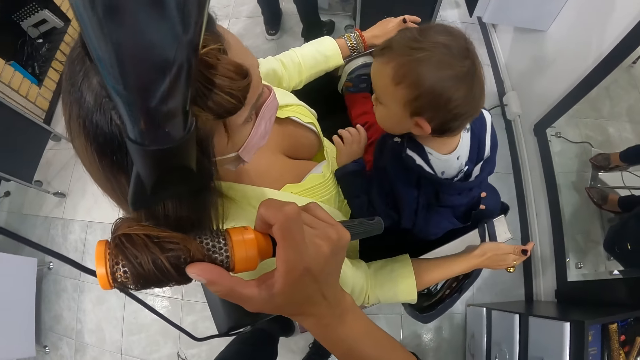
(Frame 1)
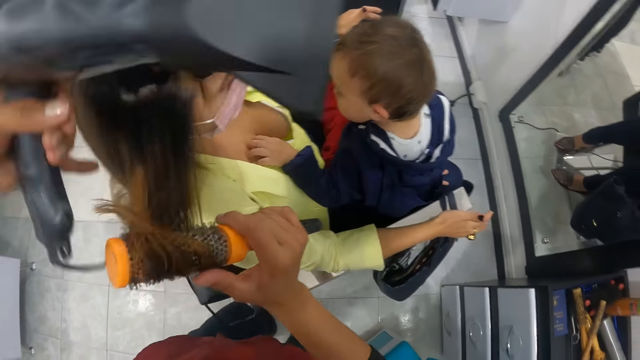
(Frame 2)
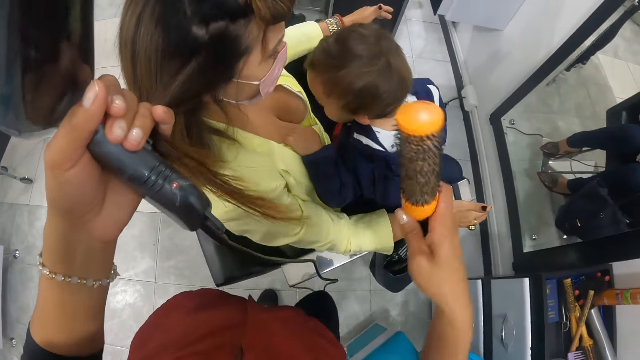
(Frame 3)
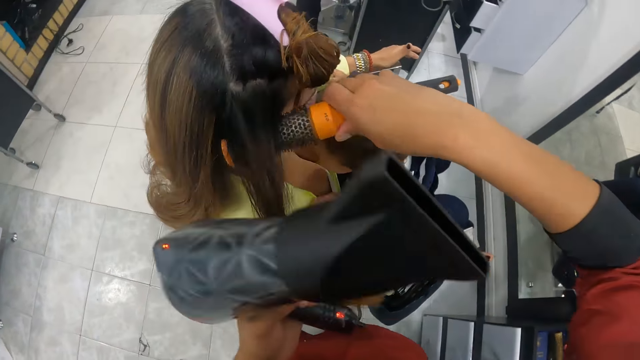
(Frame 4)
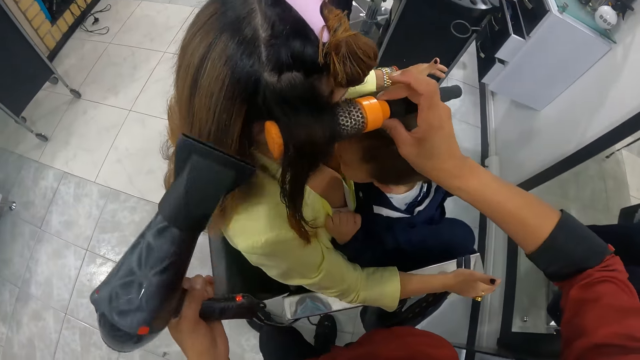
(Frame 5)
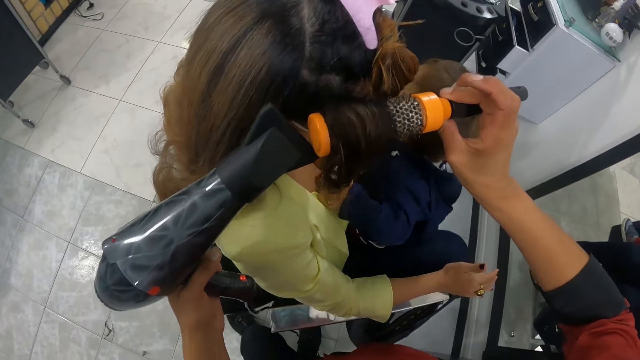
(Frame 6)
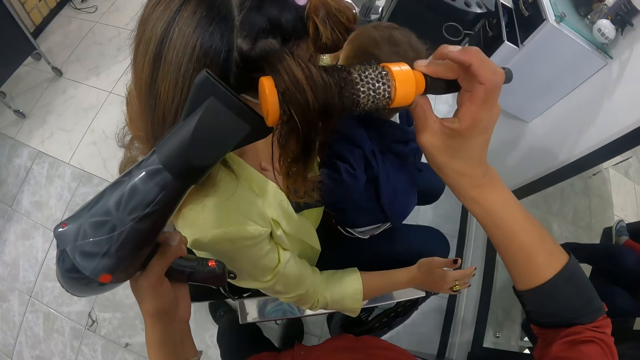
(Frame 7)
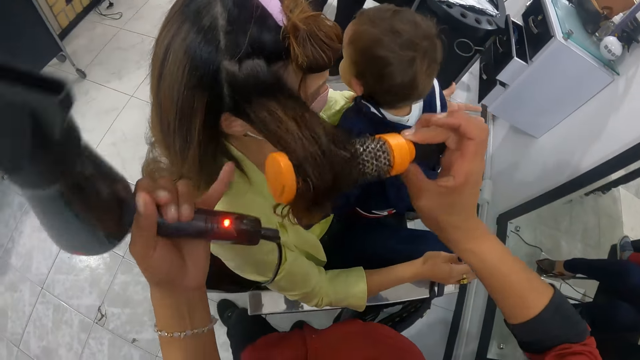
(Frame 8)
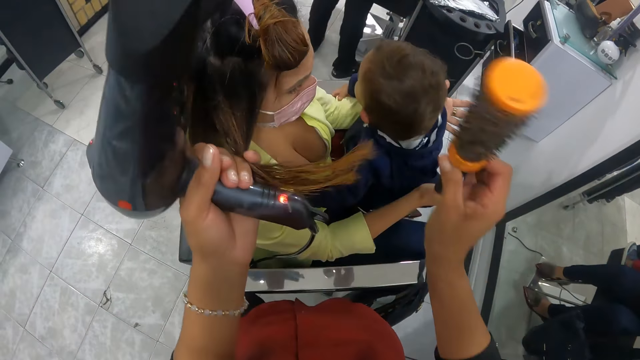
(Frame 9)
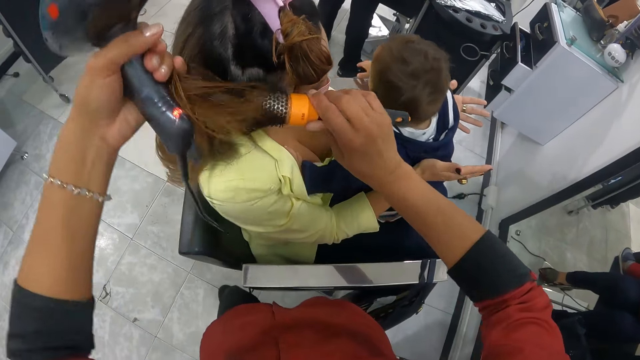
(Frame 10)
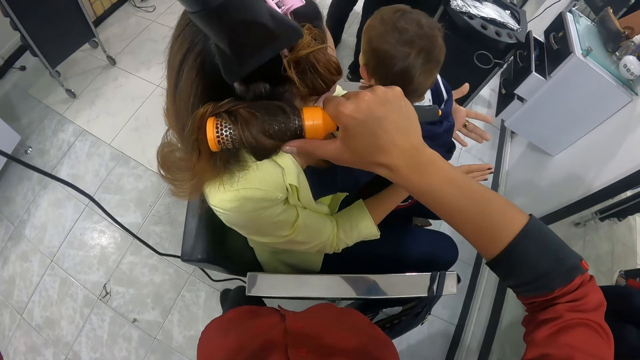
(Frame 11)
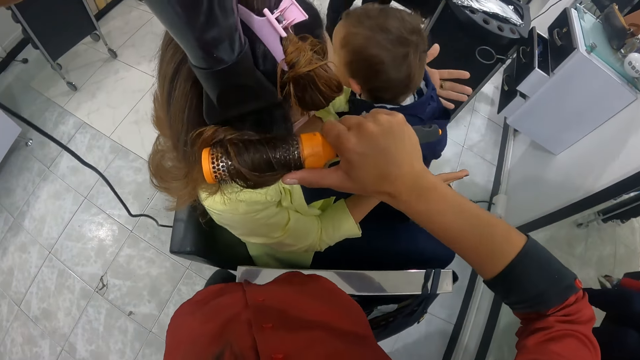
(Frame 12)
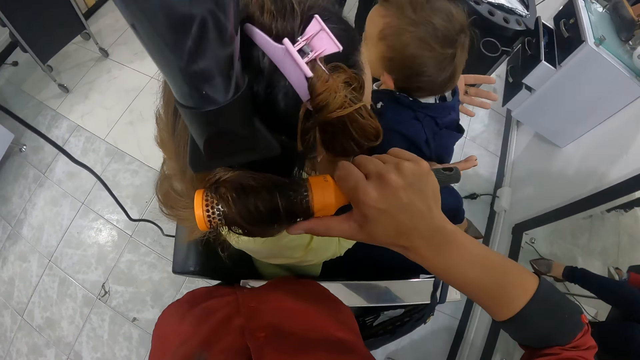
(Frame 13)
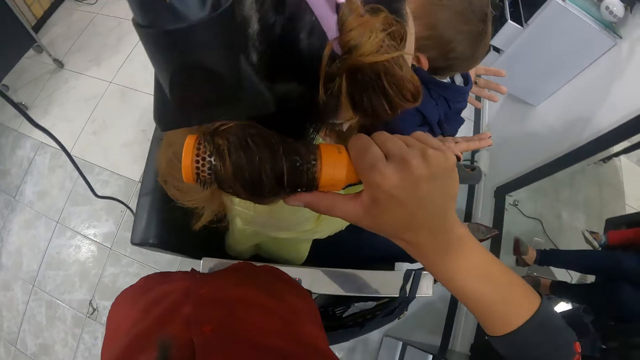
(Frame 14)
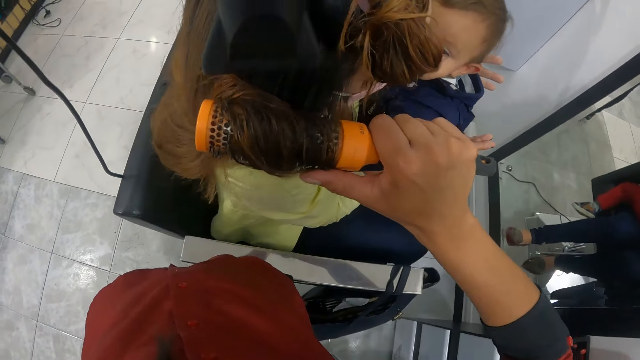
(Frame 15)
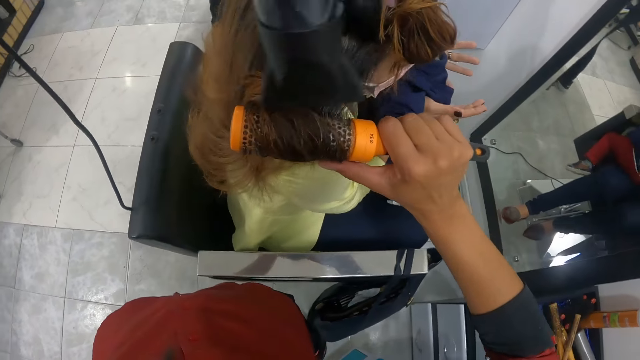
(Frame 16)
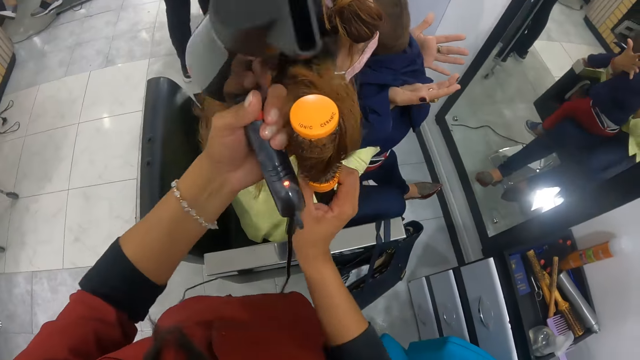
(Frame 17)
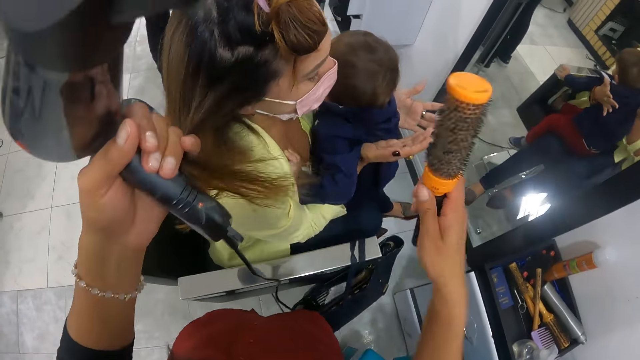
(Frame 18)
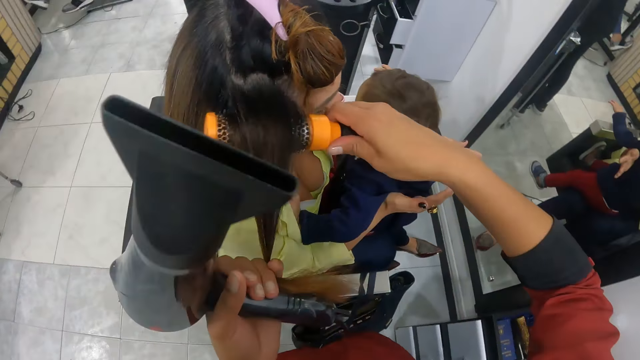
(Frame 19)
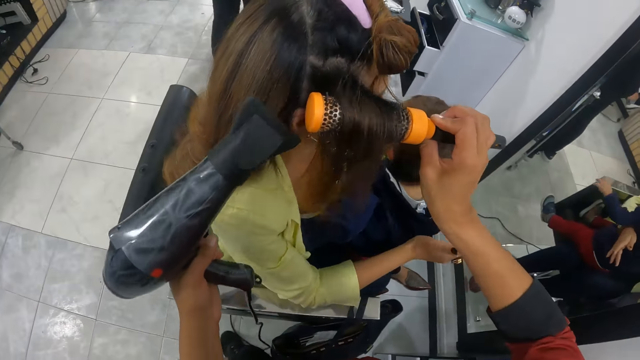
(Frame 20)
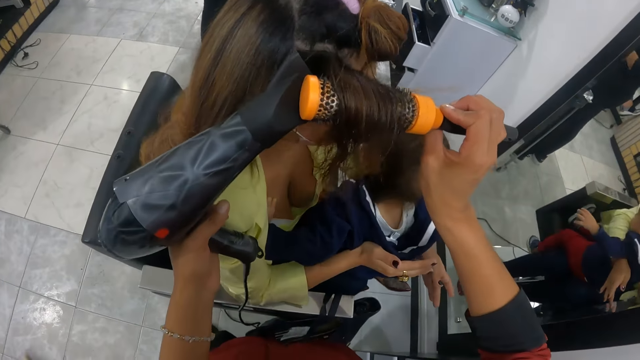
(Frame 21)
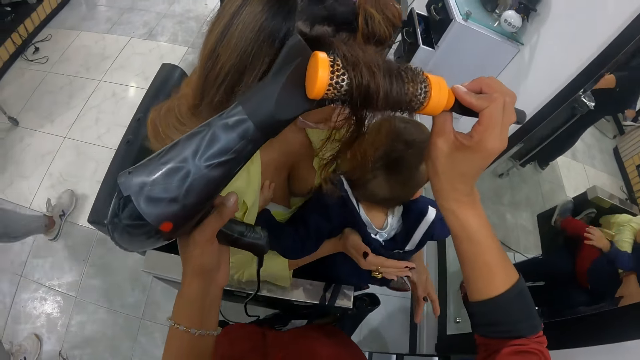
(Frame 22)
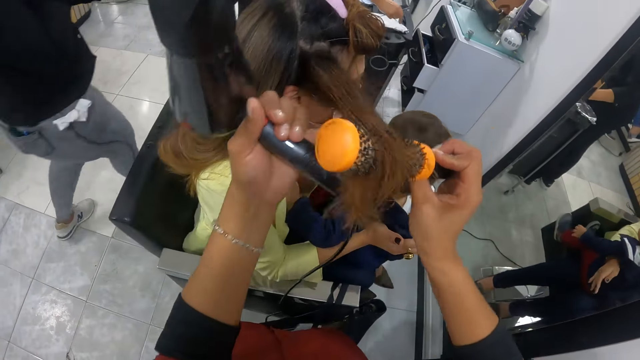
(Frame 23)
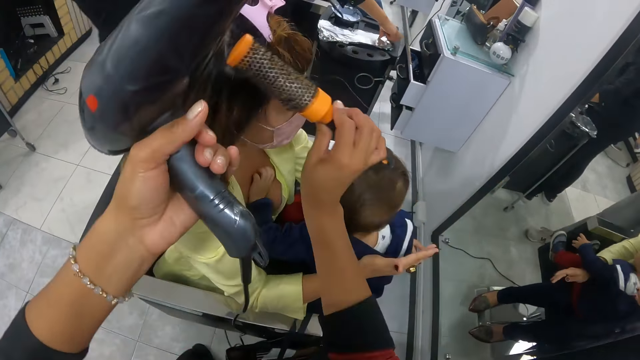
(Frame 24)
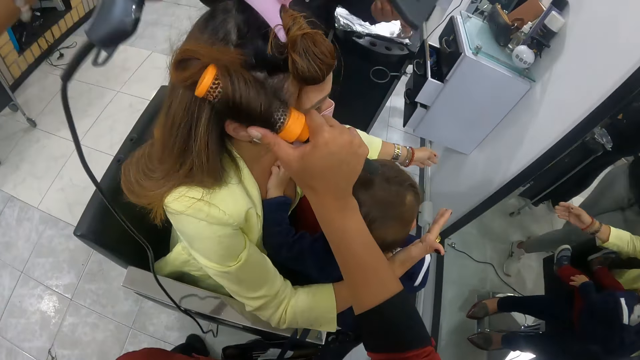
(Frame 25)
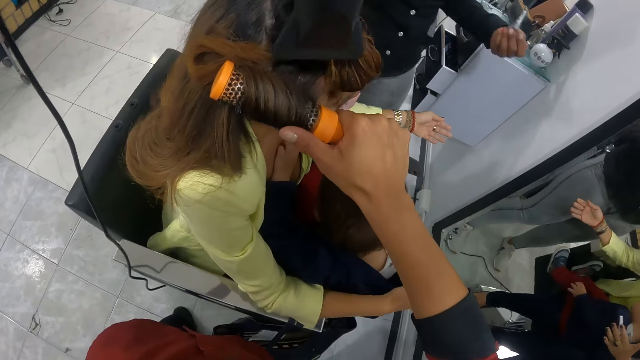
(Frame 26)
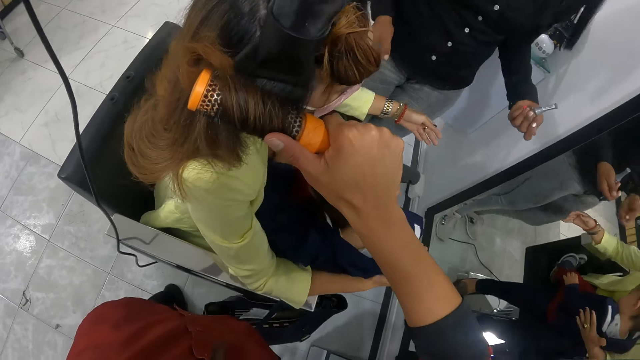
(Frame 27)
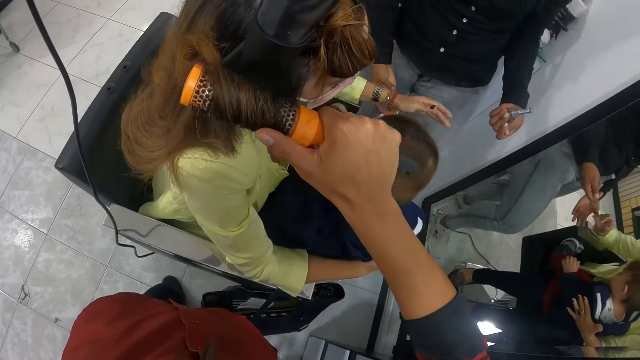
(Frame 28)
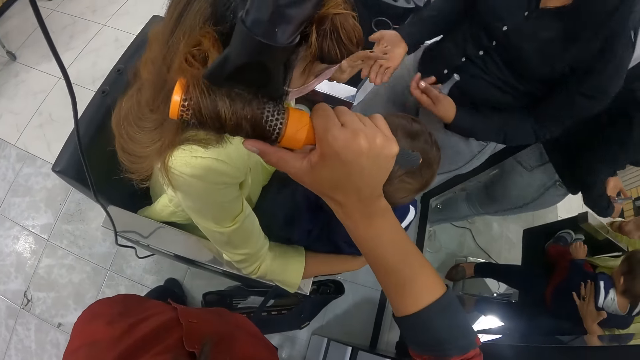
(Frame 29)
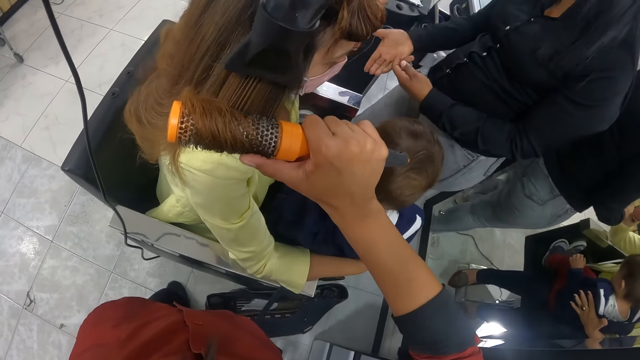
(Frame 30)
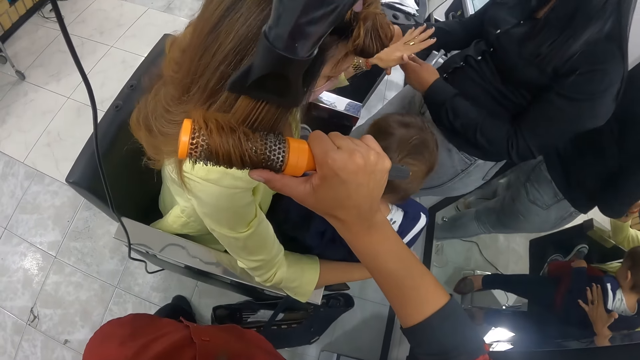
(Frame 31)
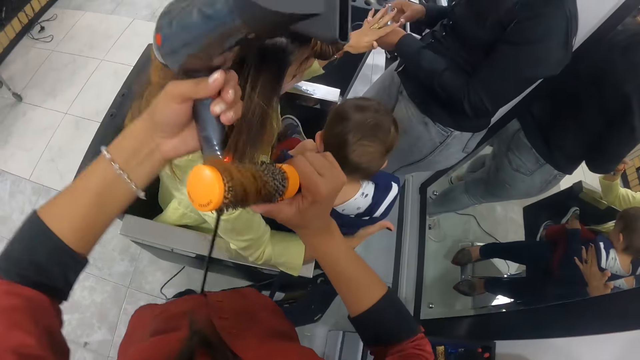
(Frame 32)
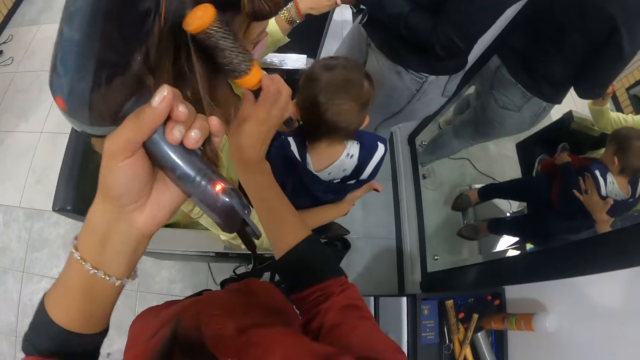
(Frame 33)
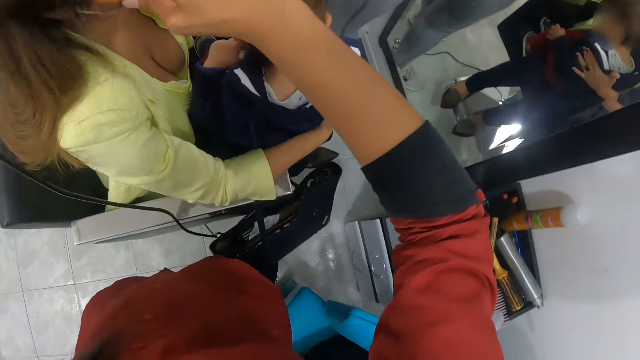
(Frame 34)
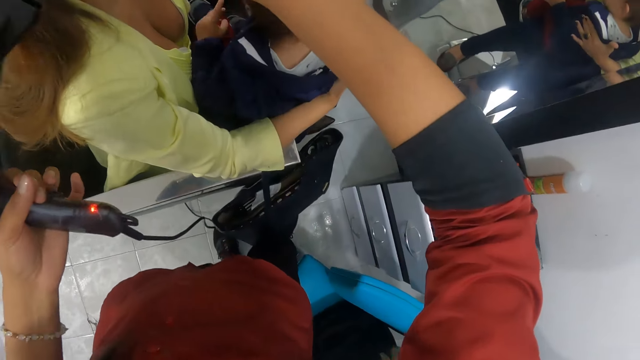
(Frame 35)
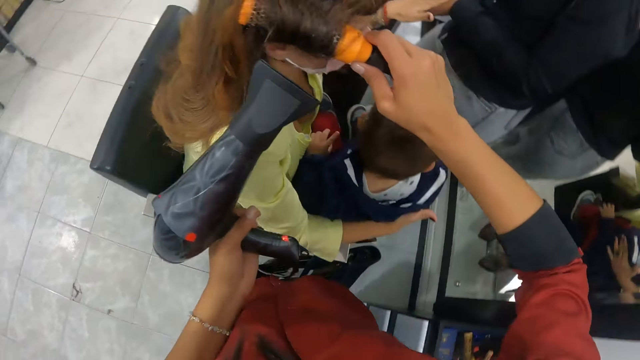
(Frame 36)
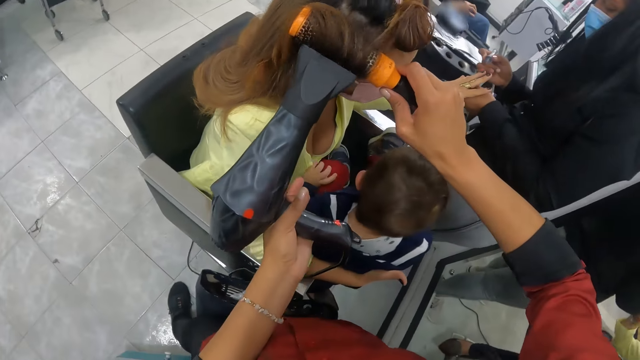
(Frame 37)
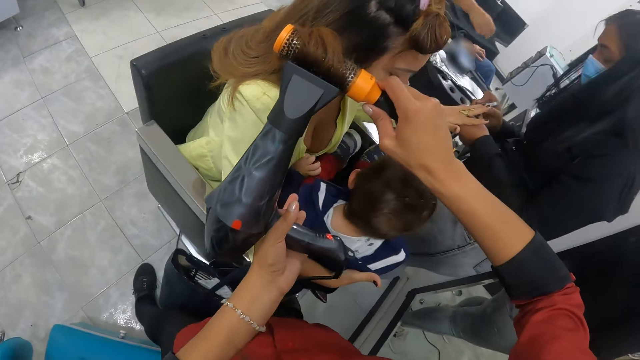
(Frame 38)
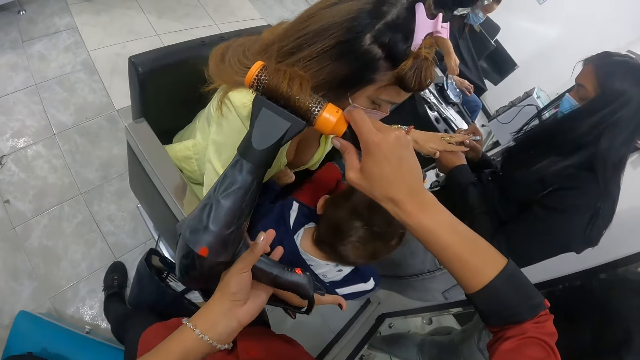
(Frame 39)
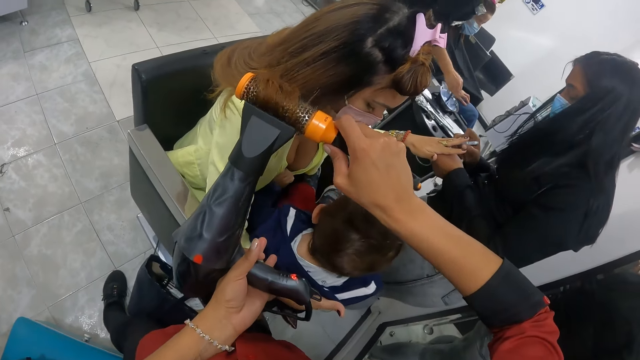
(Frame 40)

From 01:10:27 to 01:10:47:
The camera wearer holds the woman's hair with her left hand. She removes the hair straightener brush from the woman's hair with her right hand. She places the hair brush straightener in her right hand on the woman's hair with her left hand. She drops the woman's hair in her left hand. She dries the woman with the hair dryer in her left hand. She straightens the woman's hair with the hair brush straightener in her right hand. She holds the woman's hair with her left hand. She removes the hair straightener brush from the woman's hair with her right hand. She places the hair brush straightener in her right hand on the woman's hair with her left hand. She drops the woman's hair on the hair brush straightener in her right hand with her left hand. She dries the woman with the hair dryer in her left hand. She straightens the woman's hair with the hair brush straightener in her right hand. The woman moves the baby on her lap with her hands. The camera wearer holds the woman's hair with her left hand. She removes the hair straightener brush from the woman's hair with her right hand. She places the hair brush straightener in her right hand on the woman's hair with her left hand. She drops the woman's hair in her left hand. She straightens the woman's hair with the hair brush straightener in her right hand. She dries the woman with the hair dryer in her left hand. She removes the hair straightener brush from the woman's hair with her right hand. She holds the woman's hair with her left hand. She places the hair brush straightener in her right hand on the woman's hair with her left hand. A person walks back. The camera wearer drops the woman's hair on the hair brush straightener in her right hand with her left hand. Another woman holds a nail polish in her left hand. The camera wearer dries the first woman with the hair dryer in her left hand. She straightens the first woman's hair with the hair brush straightener in her right hand. The other woman holds the baby on her lap with her right hand. The person makes another person's nails. The camera wearer holds the first woman's hair with her left hand. She removes the hair straightener brush from the first woman's hair with her right hand. She places the hair brush straightener in her right hand on the first woman's hair with her left hand. She drops the first woman's hair on the hair brush straightener in her right hand with her left hand. She dries the first woman with the hair dryer in her left hand. She straightens the first woman's hair with the hair brush straightener in her right hand. The other woman paints the first woman's left hand with a nail polish brush in her right hand.
